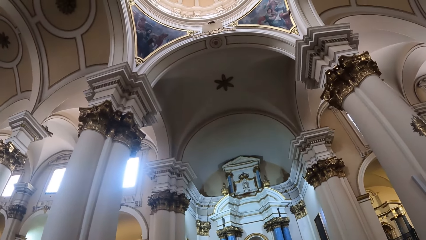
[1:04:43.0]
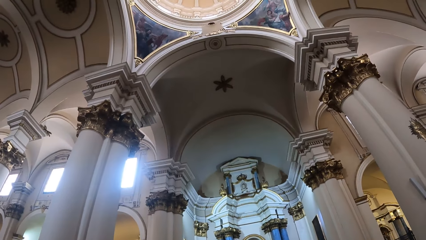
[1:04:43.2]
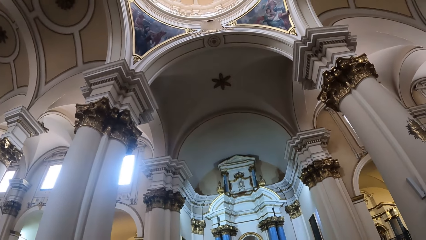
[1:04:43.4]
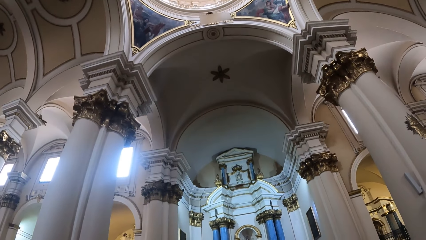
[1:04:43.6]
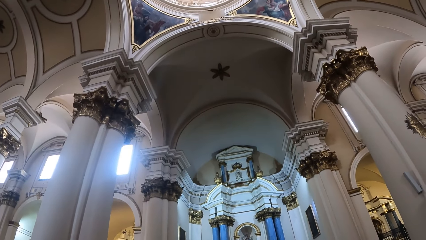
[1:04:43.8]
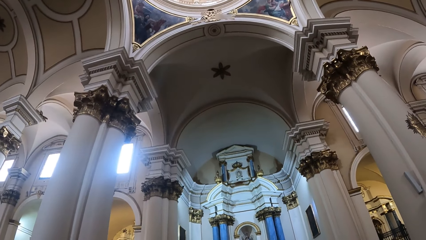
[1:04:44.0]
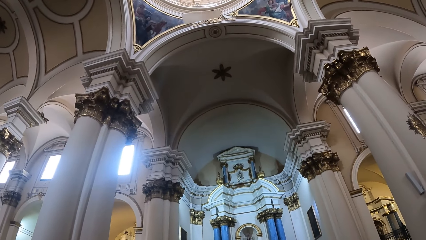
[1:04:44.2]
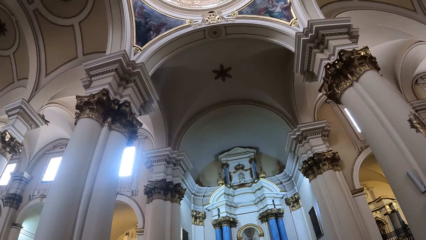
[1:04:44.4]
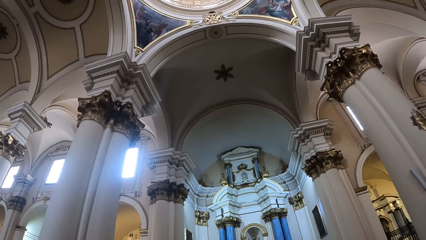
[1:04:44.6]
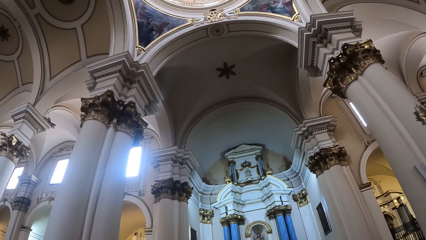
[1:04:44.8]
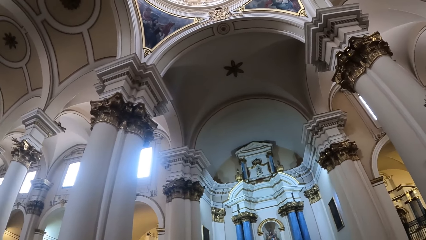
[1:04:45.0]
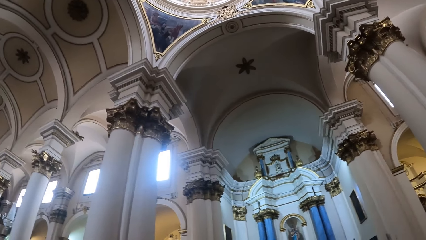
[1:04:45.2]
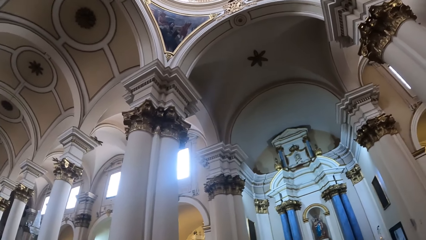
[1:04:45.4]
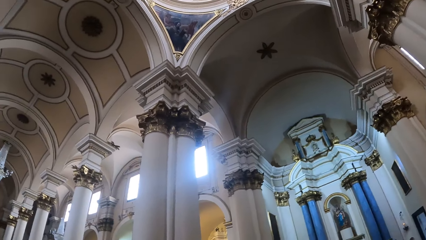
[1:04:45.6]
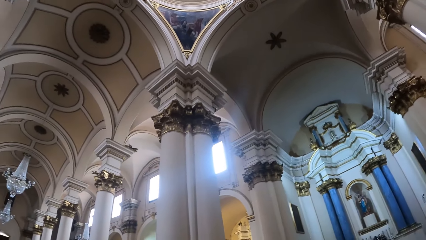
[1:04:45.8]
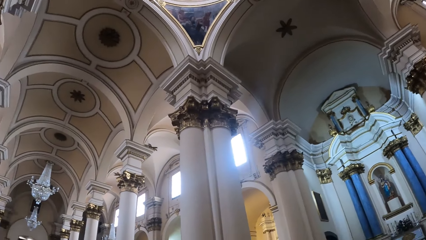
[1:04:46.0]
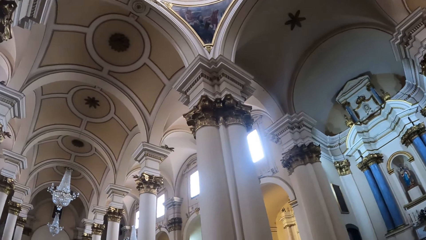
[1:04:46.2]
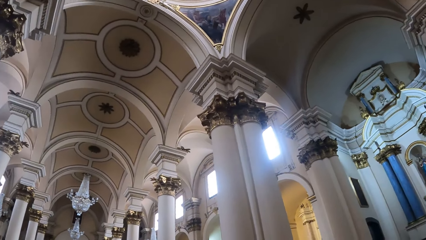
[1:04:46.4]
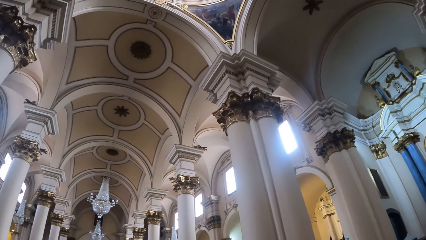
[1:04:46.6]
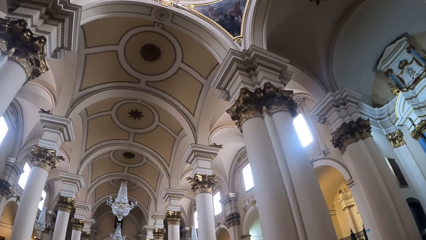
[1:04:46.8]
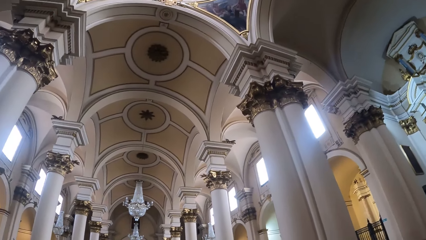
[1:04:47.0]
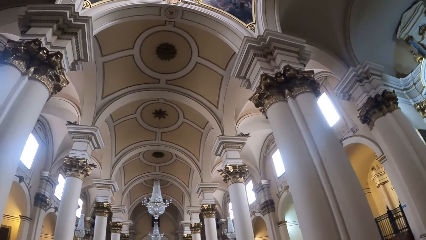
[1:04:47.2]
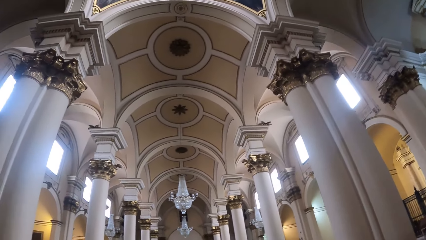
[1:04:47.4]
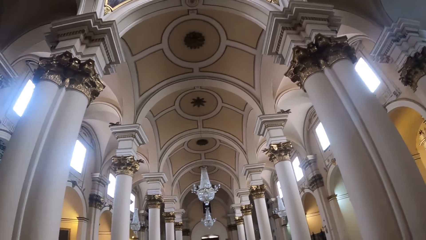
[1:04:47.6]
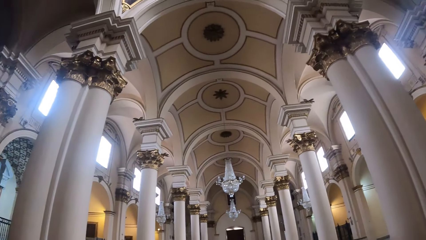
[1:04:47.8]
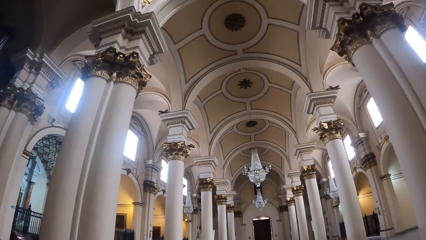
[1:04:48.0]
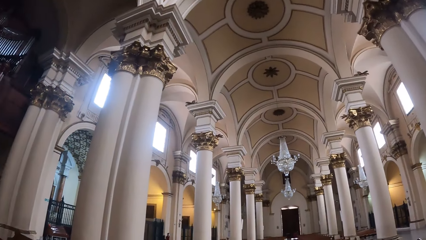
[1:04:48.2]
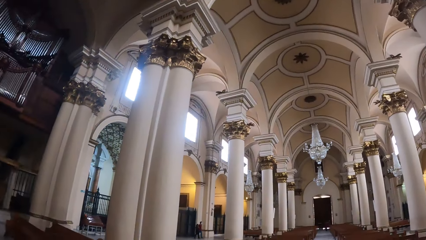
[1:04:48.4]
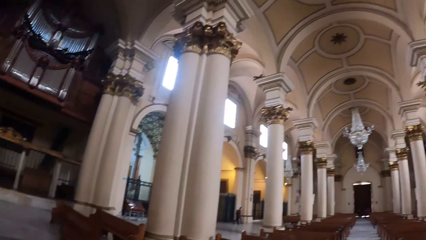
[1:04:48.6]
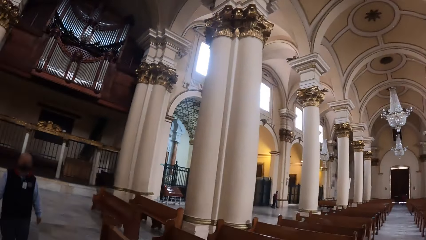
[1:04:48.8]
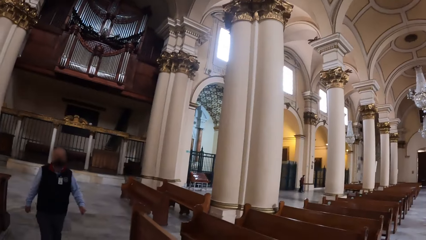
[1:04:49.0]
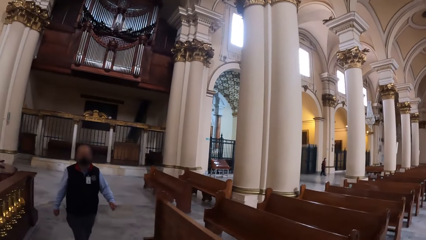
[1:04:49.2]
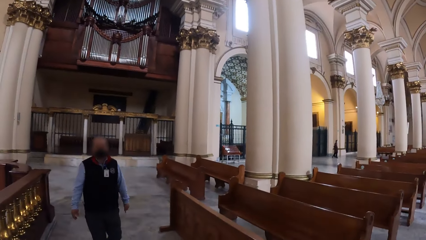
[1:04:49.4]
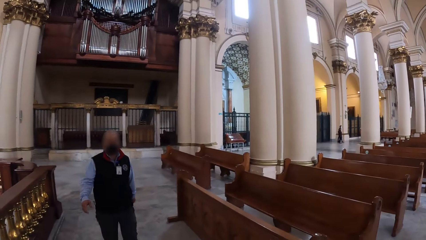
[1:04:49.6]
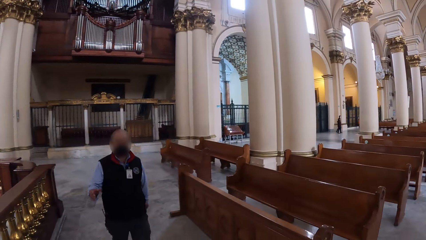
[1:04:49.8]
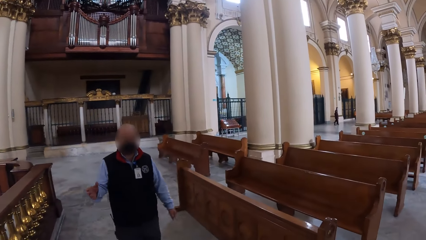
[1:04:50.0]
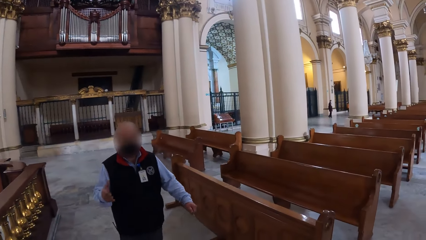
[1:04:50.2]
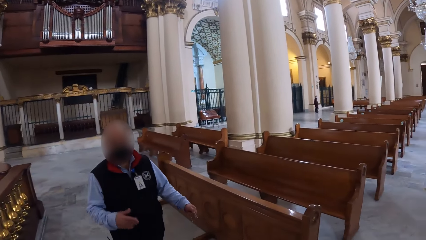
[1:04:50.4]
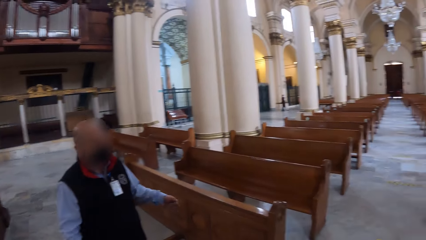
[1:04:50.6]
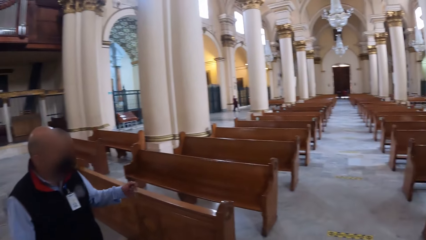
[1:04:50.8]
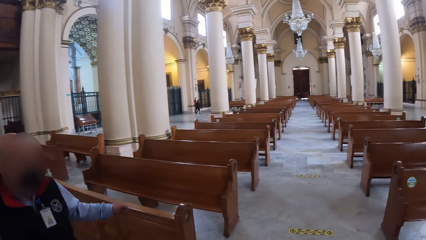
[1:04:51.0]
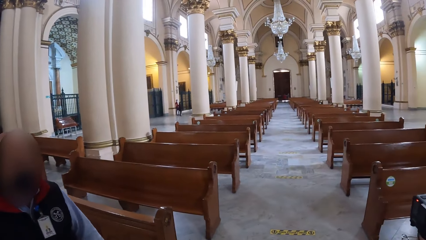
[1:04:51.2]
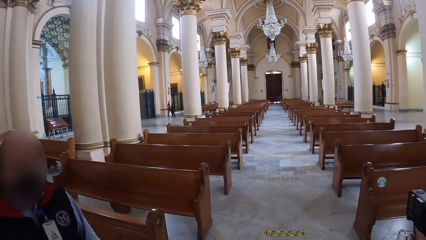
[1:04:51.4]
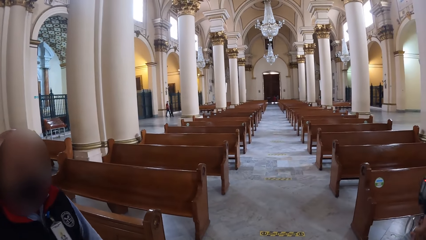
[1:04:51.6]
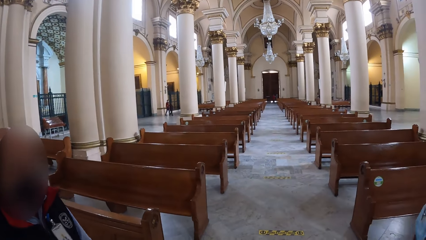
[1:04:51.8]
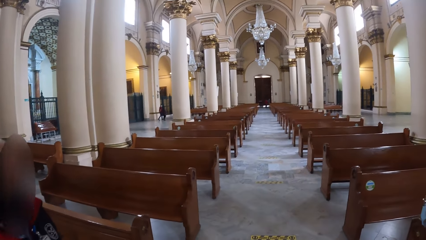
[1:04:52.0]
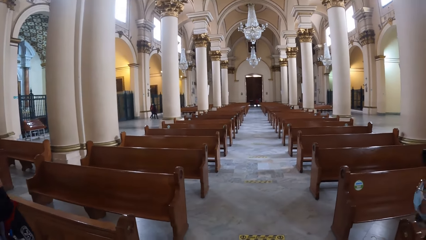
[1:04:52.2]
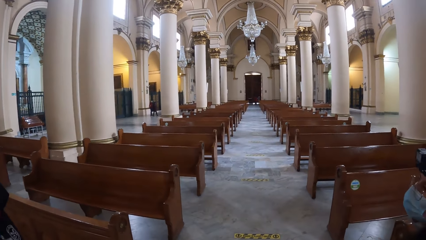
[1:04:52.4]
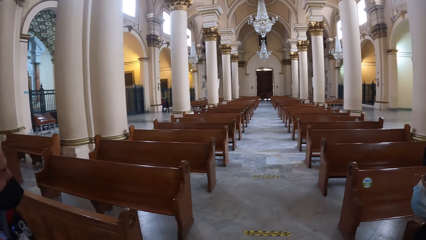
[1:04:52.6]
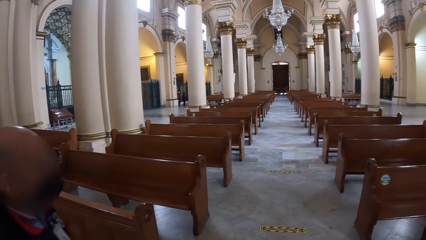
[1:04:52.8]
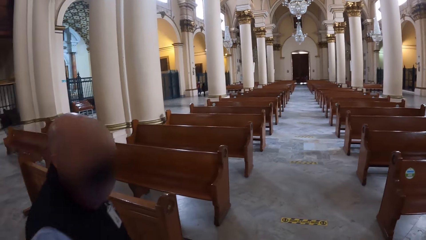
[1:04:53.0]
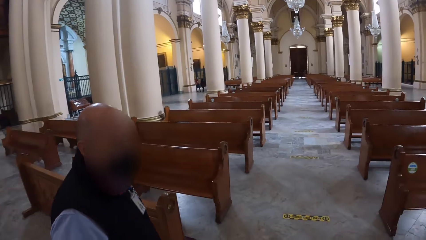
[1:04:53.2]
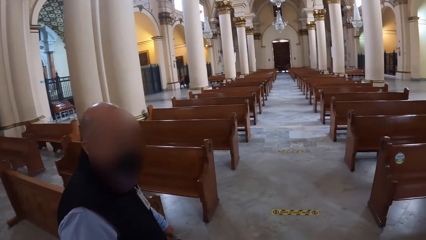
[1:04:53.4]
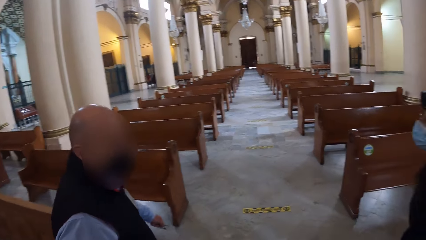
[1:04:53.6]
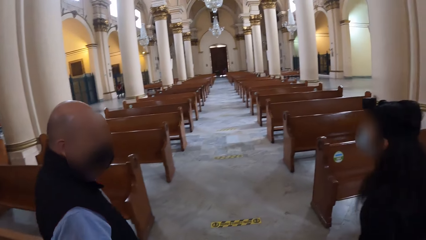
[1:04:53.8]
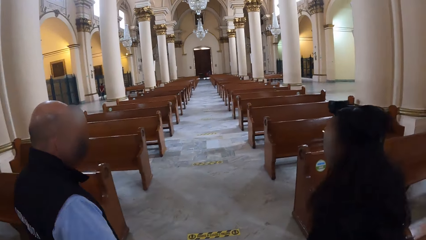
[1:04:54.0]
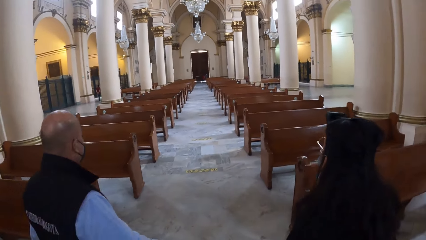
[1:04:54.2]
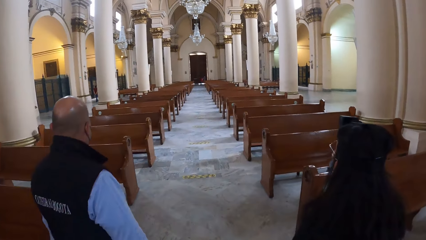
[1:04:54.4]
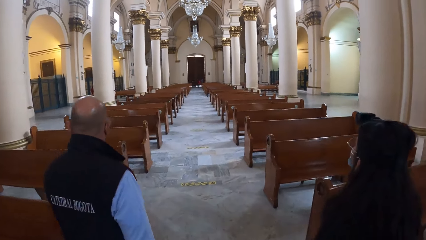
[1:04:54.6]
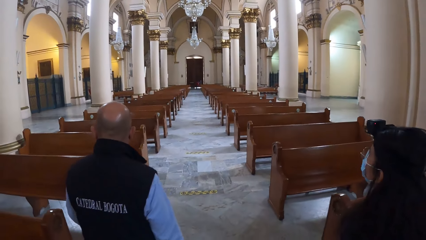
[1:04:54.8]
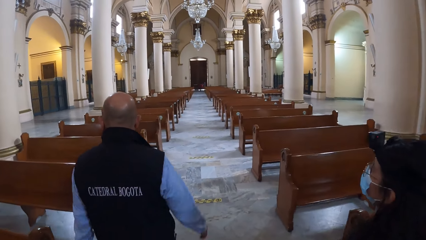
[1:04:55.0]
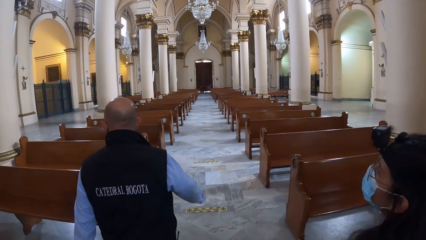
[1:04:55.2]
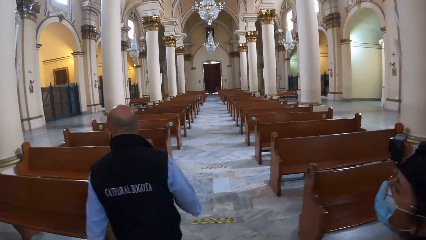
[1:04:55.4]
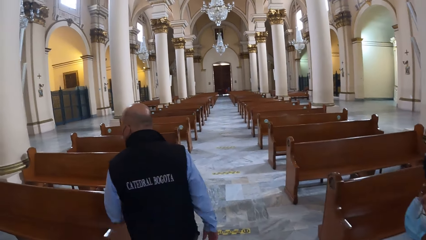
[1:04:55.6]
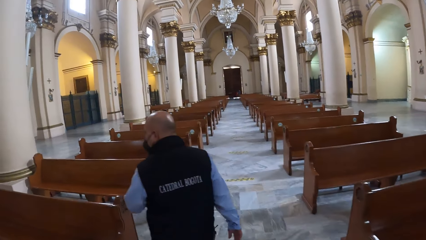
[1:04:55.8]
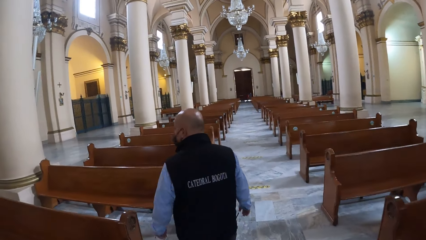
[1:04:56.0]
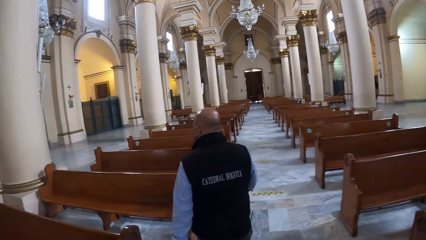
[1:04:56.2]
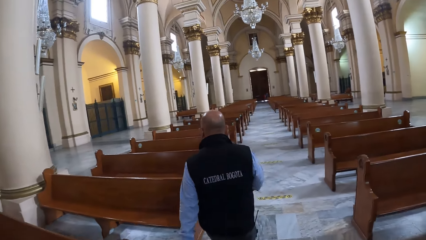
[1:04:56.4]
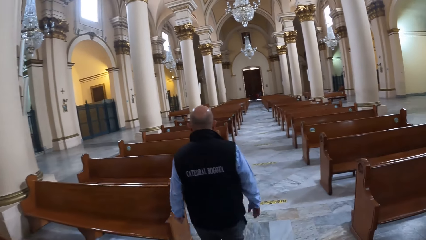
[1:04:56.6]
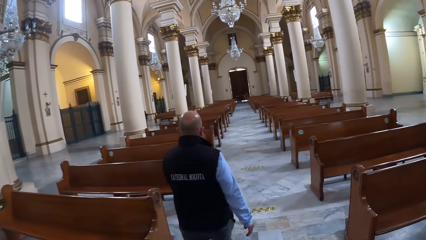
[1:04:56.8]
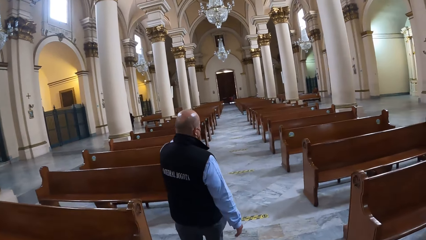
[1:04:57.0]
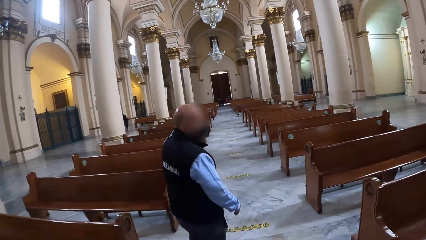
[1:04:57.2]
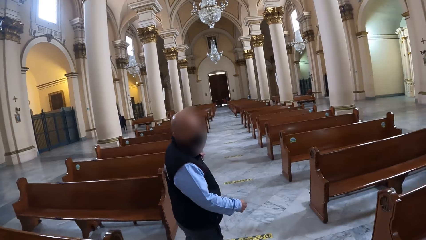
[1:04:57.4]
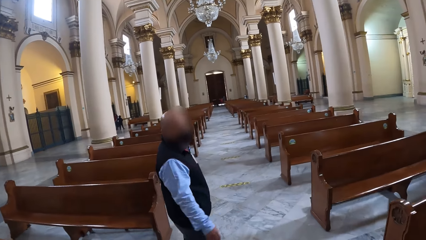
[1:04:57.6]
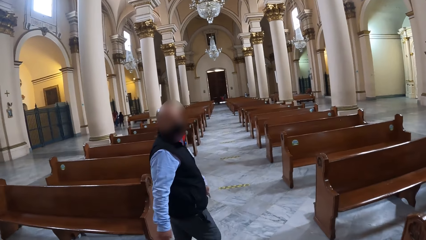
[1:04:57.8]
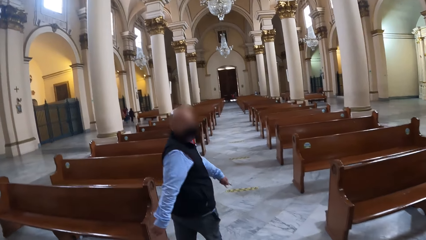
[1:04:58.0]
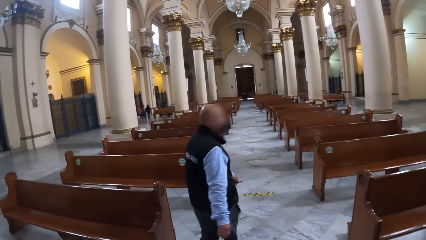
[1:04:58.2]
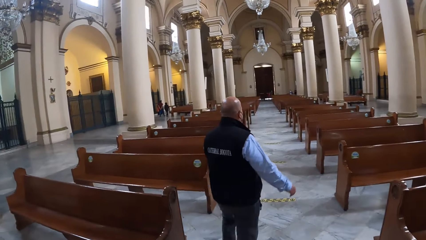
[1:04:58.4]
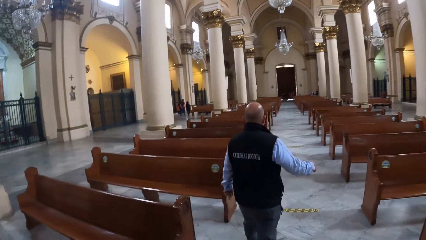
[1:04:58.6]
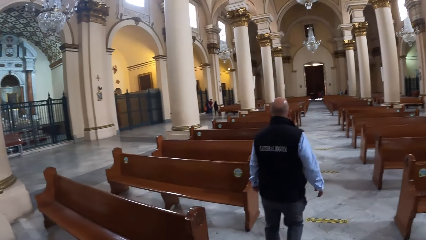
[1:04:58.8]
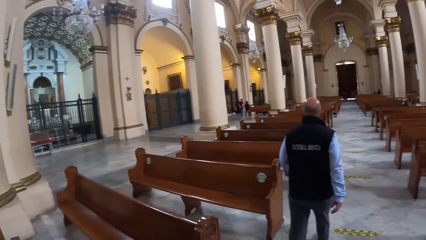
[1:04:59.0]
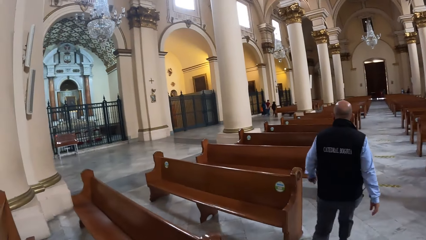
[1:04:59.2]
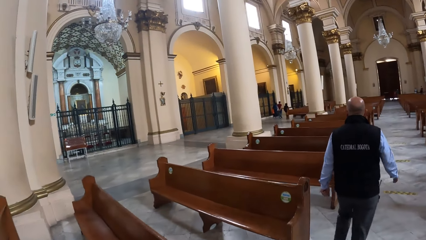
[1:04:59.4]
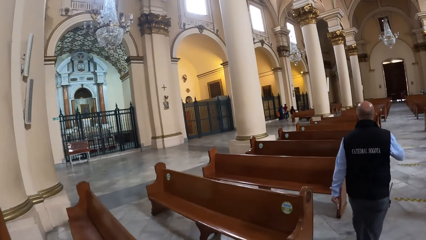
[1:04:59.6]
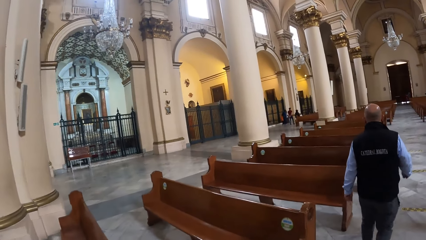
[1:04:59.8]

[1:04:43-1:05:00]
A person looks at the roof. The camera wearer interacts with another person. They walk around. The other person walks around.
